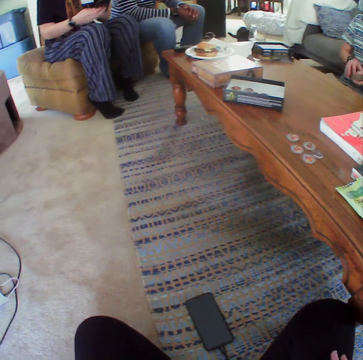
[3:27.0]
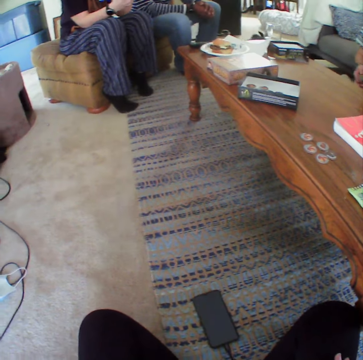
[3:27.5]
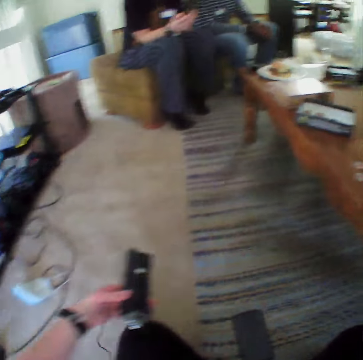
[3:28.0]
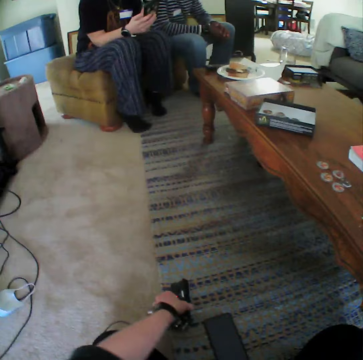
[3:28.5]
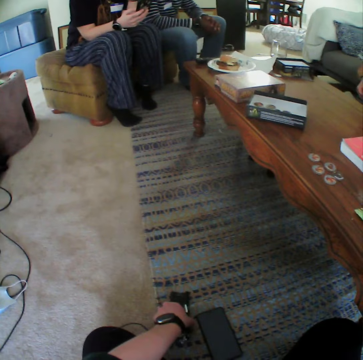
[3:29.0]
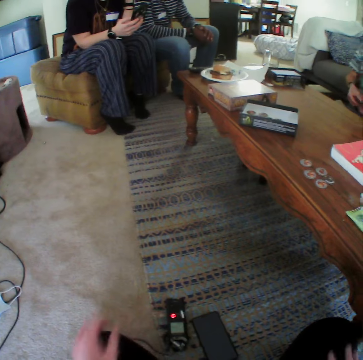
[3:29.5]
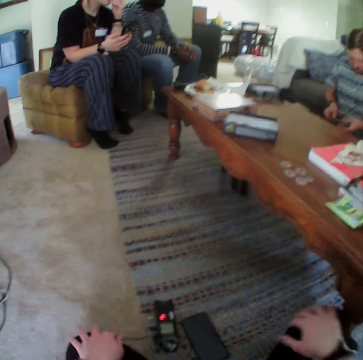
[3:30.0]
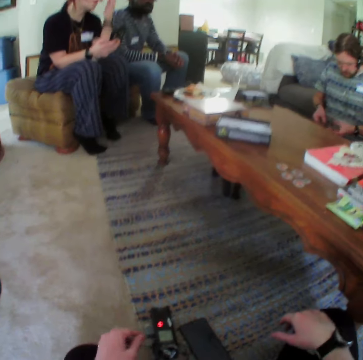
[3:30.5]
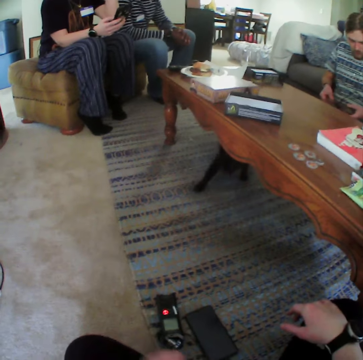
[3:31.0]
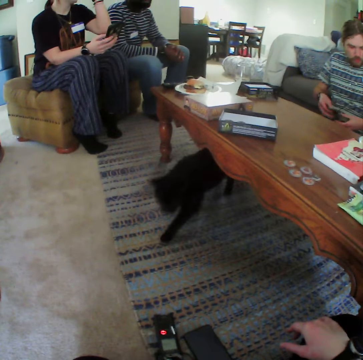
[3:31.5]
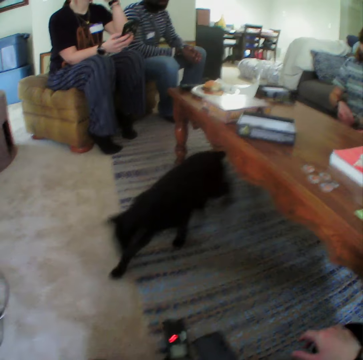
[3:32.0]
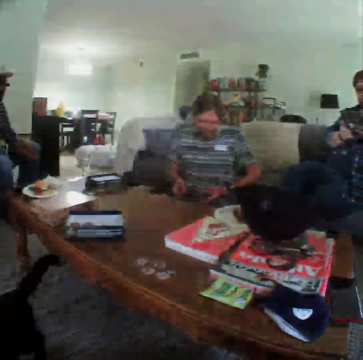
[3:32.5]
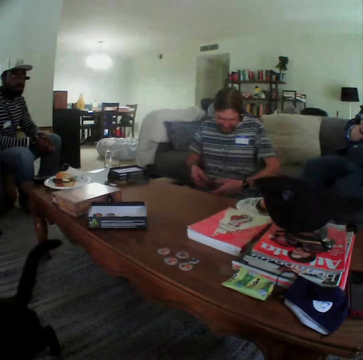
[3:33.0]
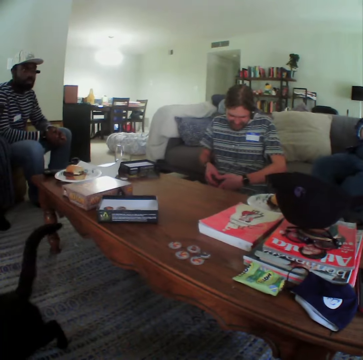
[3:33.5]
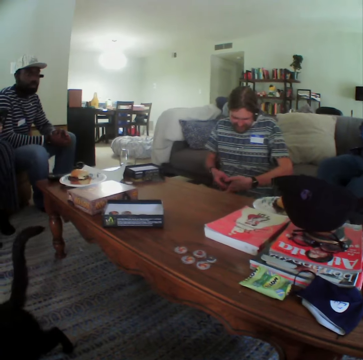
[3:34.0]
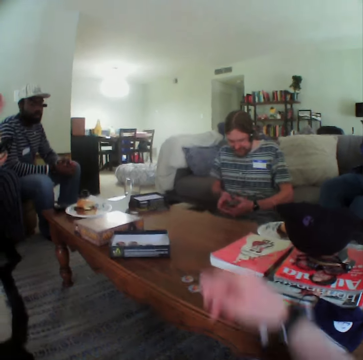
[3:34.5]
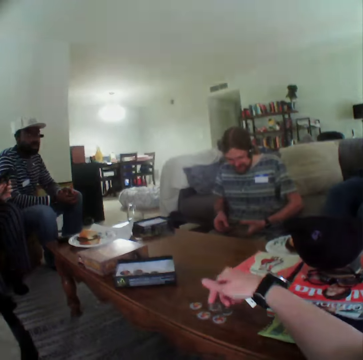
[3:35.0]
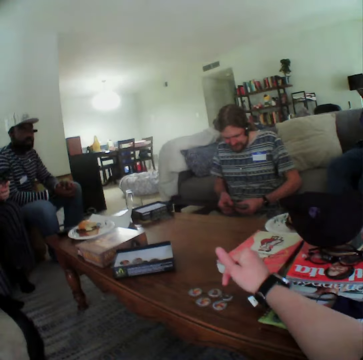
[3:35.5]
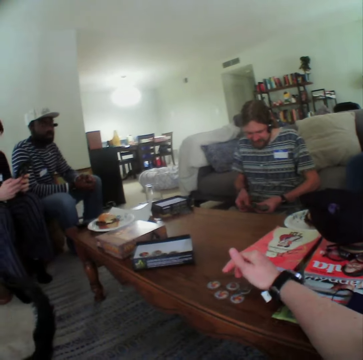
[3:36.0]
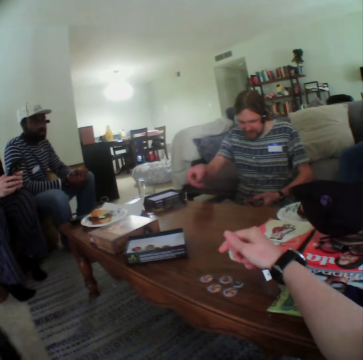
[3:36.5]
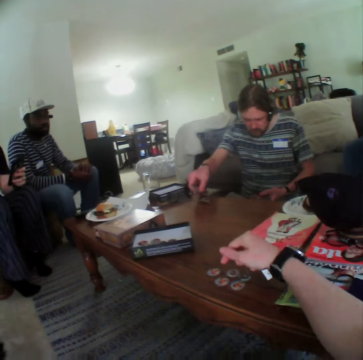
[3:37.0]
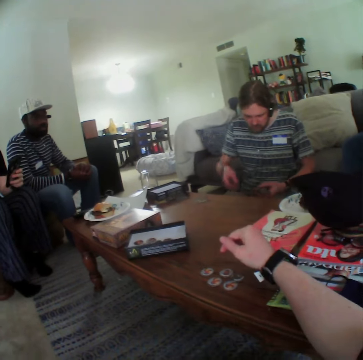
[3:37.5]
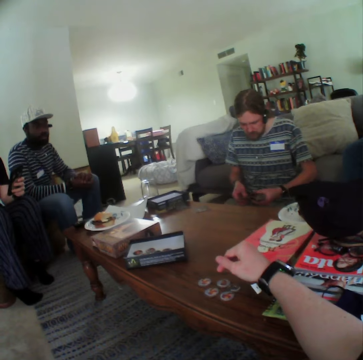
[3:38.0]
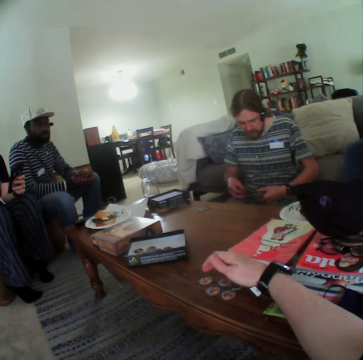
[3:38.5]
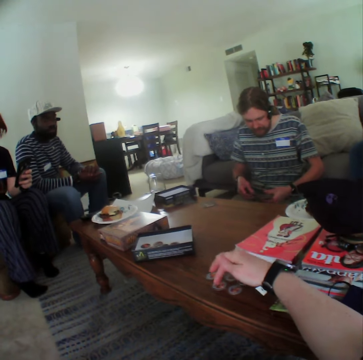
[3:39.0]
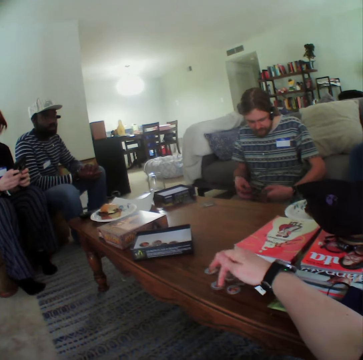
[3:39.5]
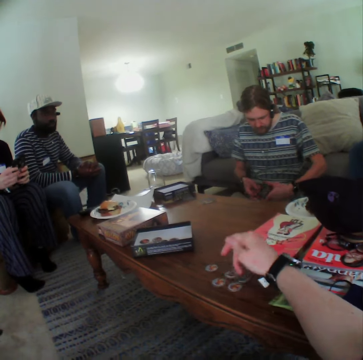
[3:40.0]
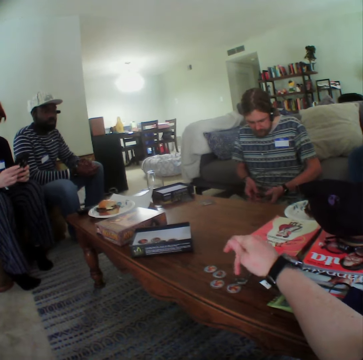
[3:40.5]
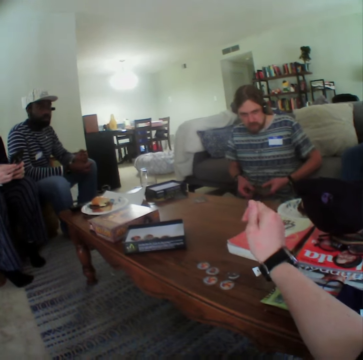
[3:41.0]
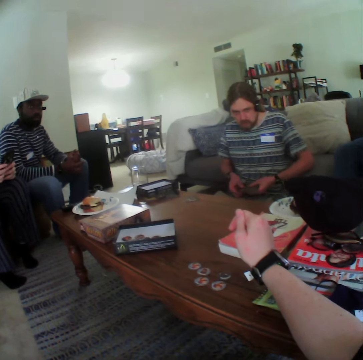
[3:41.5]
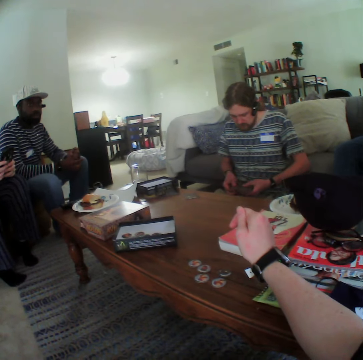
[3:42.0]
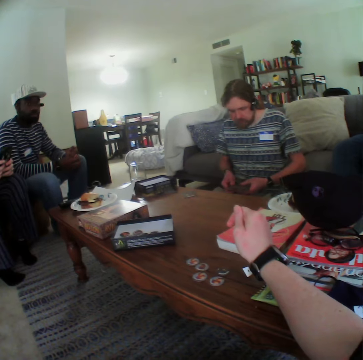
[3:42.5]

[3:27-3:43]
The camera wearer holds the device. He puts down the device. He points at the game chips with his hand. A man shuffles cards. The man puts a card on the table. The camera wearer counts the disc.

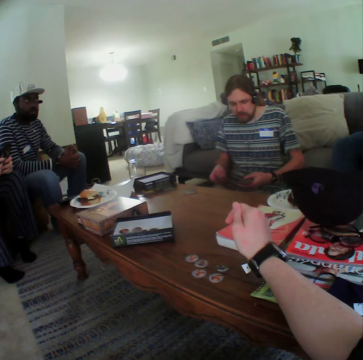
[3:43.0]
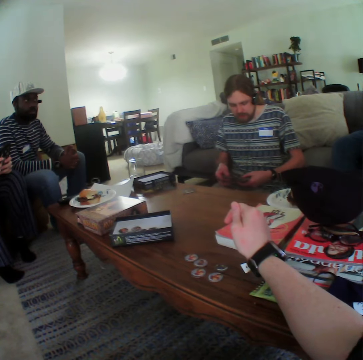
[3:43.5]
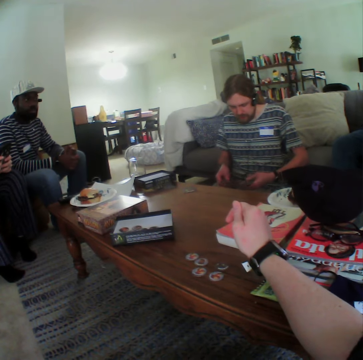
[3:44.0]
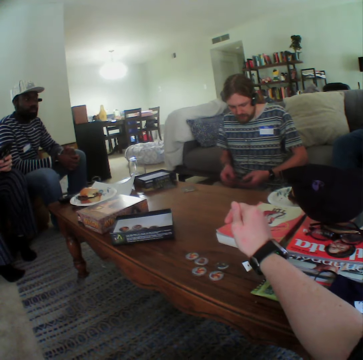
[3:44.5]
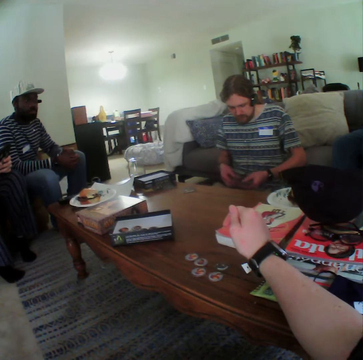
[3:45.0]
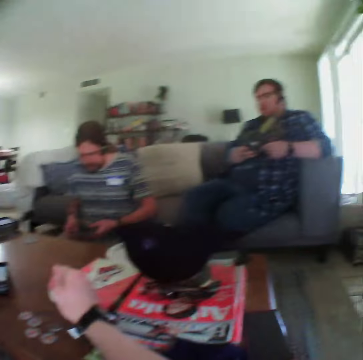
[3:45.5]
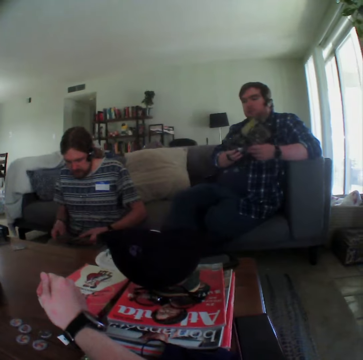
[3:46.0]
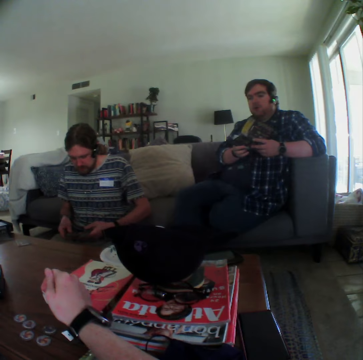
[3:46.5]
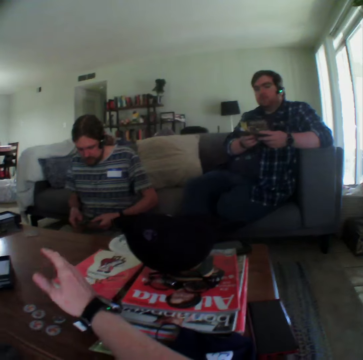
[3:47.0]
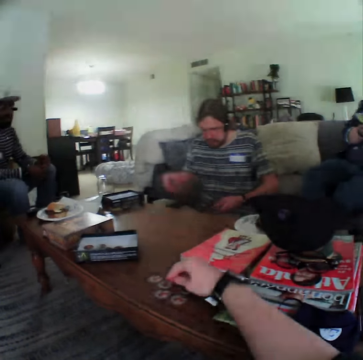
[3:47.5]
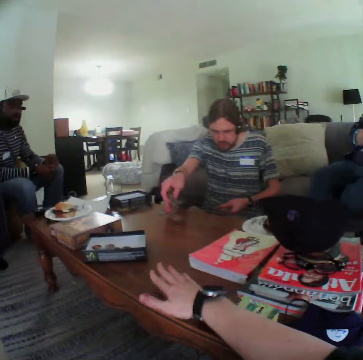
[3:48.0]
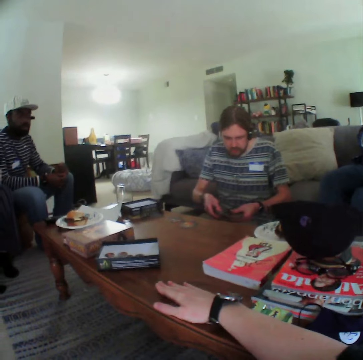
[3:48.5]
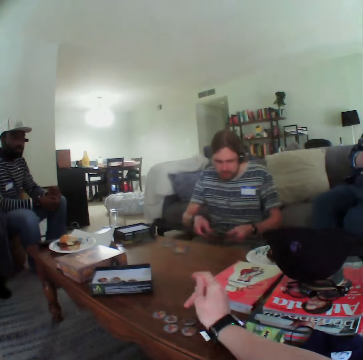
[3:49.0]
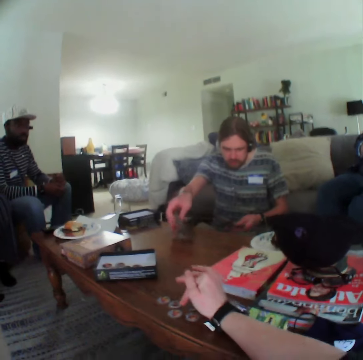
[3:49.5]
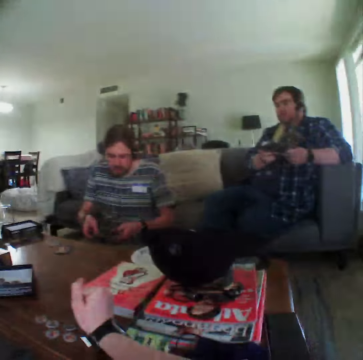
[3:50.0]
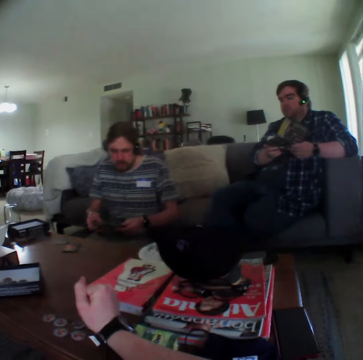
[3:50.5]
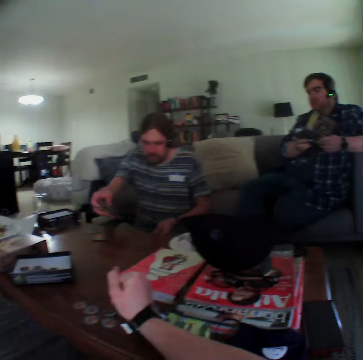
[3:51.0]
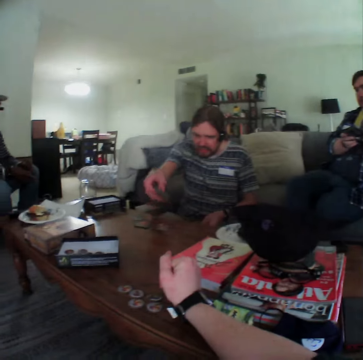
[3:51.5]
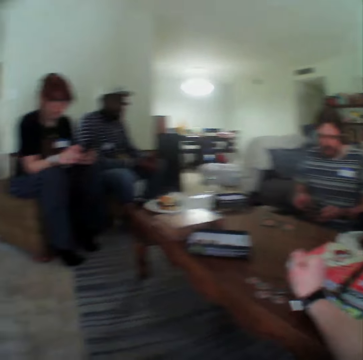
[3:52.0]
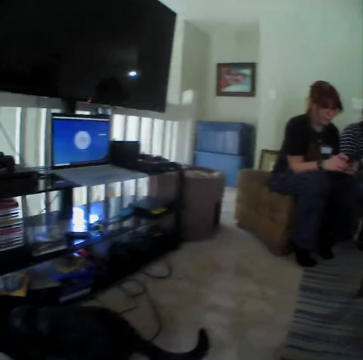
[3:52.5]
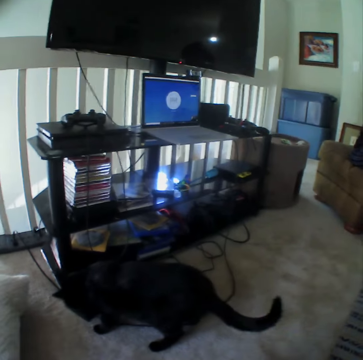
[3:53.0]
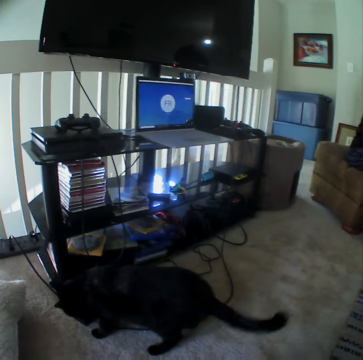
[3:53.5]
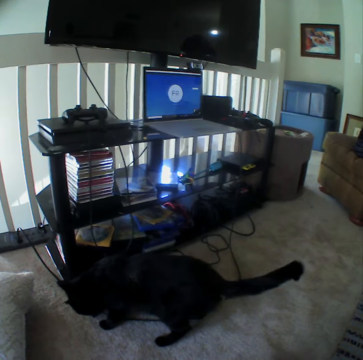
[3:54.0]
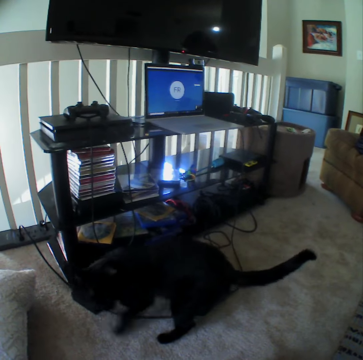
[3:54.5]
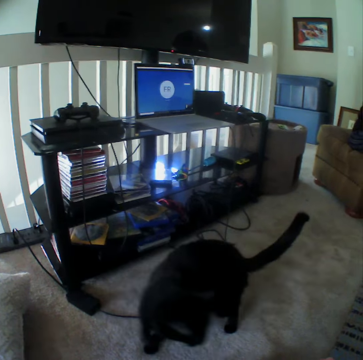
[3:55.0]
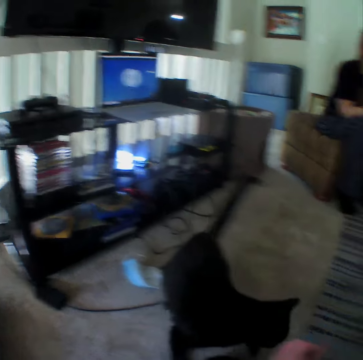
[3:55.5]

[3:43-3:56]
A man closes the card. Another man puts cards on the table. The camera wearer looks at the cat.

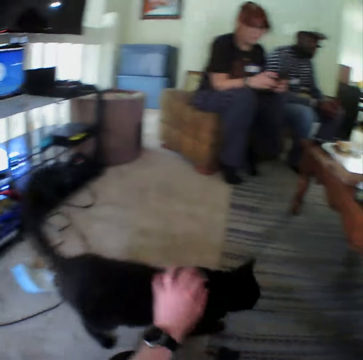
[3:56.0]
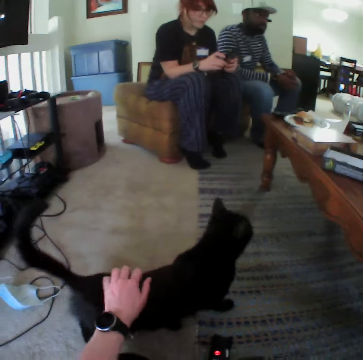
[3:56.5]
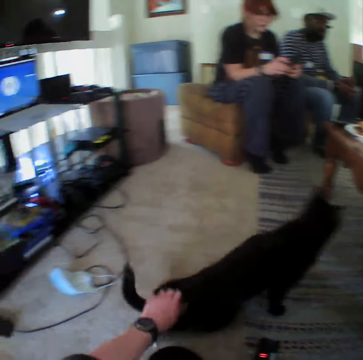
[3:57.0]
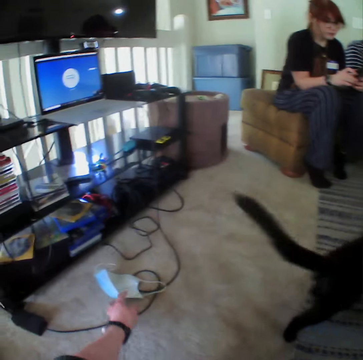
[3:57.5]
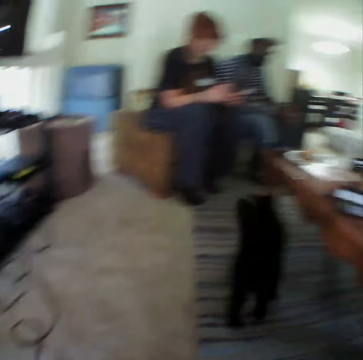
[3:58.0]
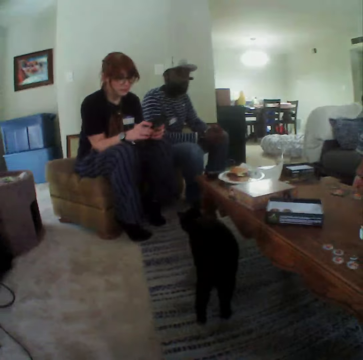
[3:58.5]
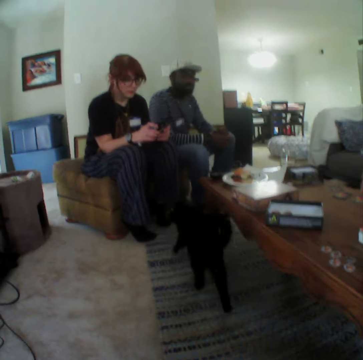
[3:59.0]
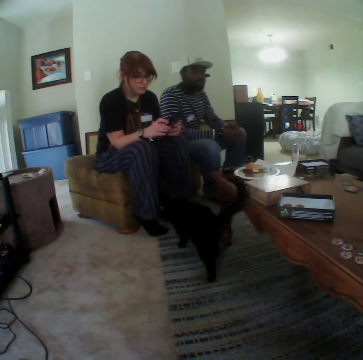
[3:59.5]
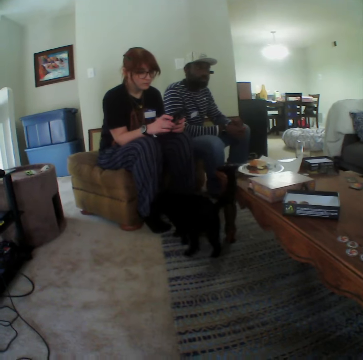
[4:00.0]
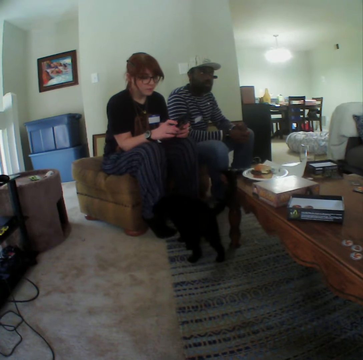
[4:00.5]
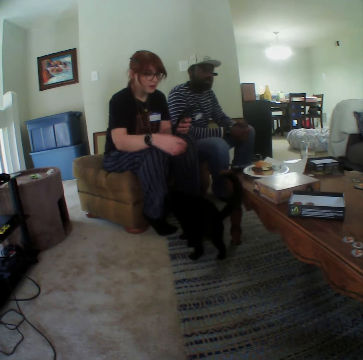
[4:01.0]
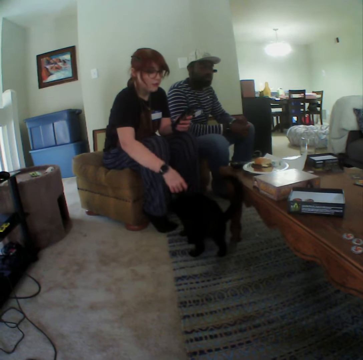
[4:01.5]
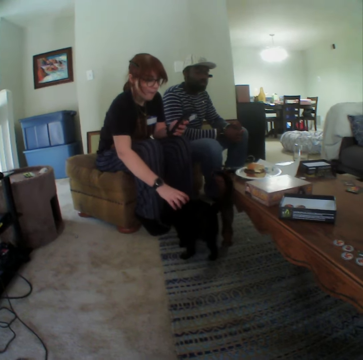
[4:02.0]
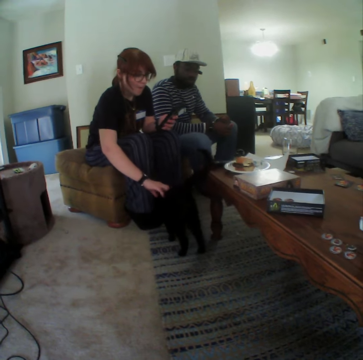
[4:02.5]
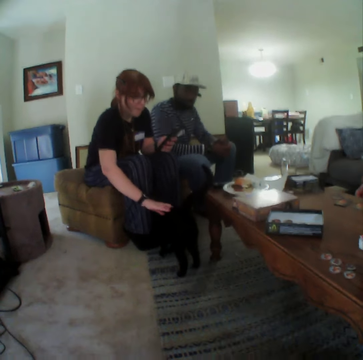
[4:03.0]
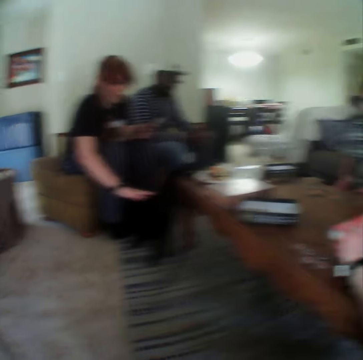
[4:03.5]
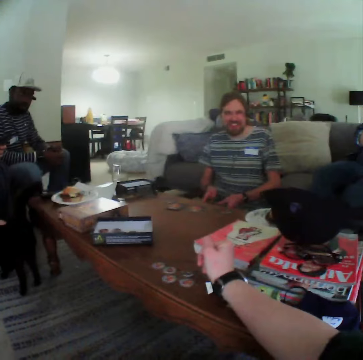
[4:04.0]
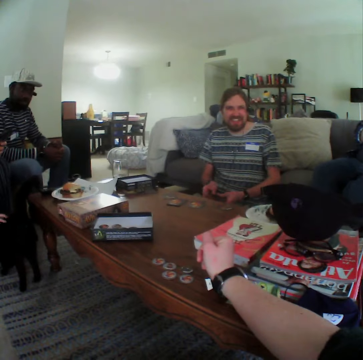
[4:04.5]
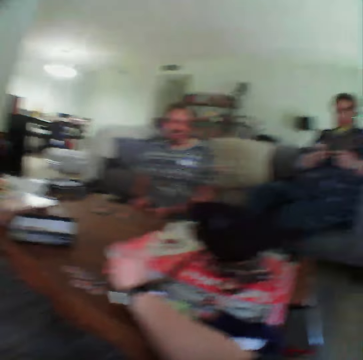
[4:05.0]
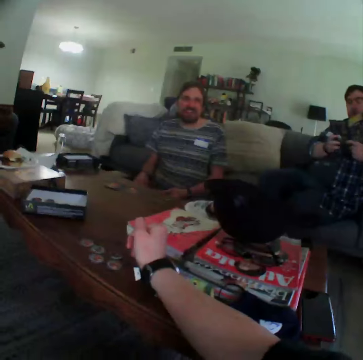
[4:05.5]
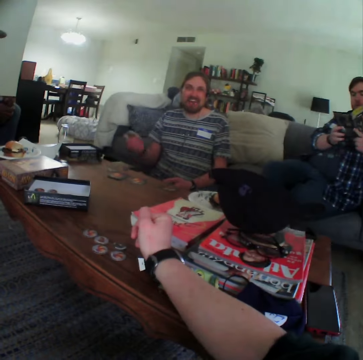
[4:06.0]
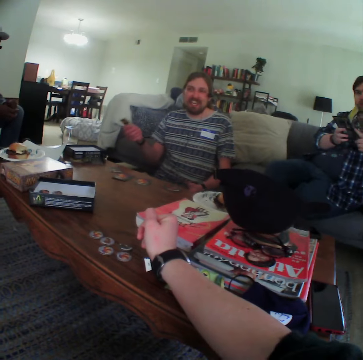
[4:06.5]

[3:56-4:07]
The camera wearer holds the cat. They touch the cat. They pick the mask. A woman touches the cat. A man reads. Another man talks.
